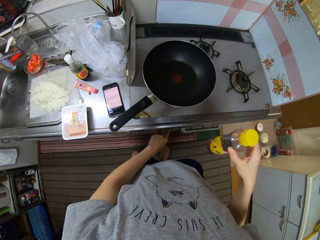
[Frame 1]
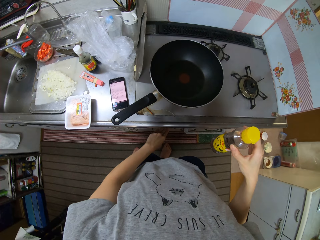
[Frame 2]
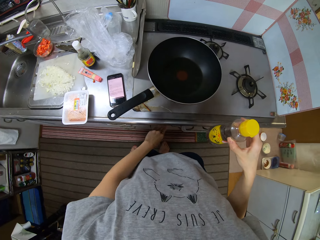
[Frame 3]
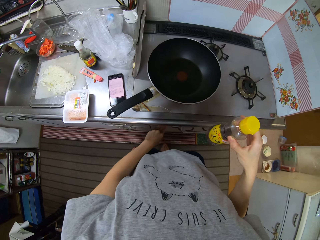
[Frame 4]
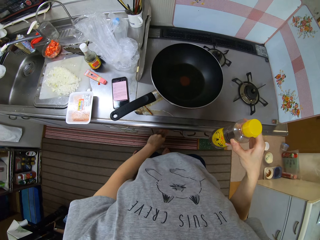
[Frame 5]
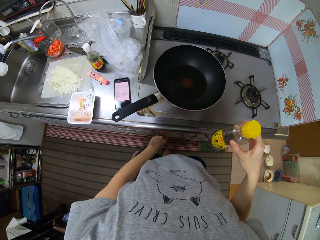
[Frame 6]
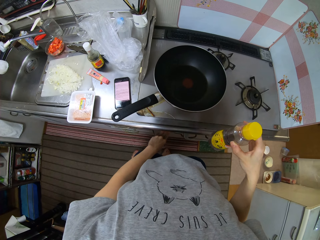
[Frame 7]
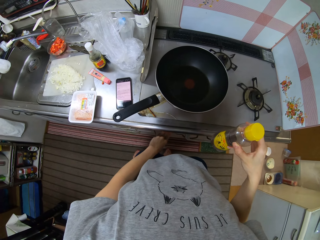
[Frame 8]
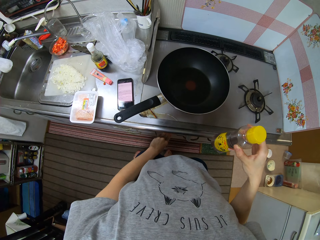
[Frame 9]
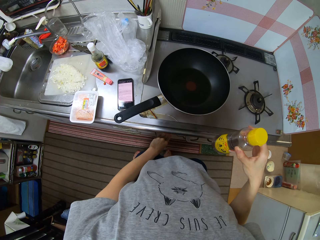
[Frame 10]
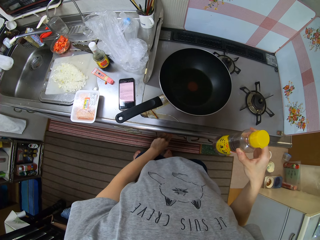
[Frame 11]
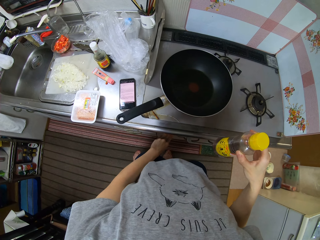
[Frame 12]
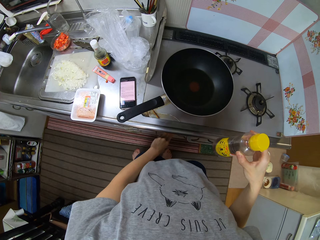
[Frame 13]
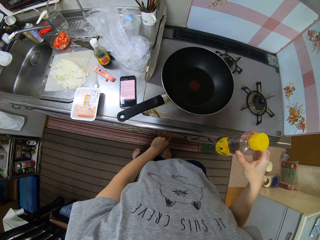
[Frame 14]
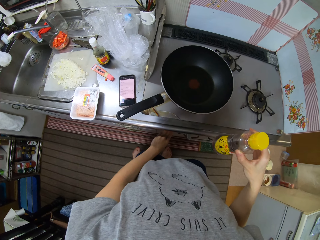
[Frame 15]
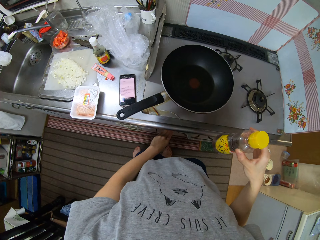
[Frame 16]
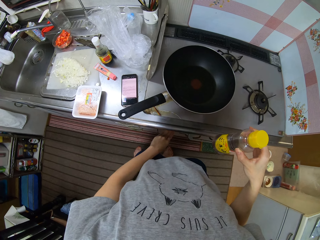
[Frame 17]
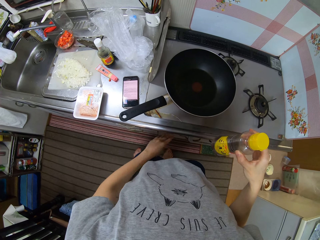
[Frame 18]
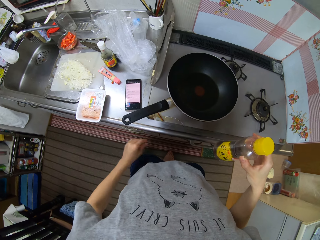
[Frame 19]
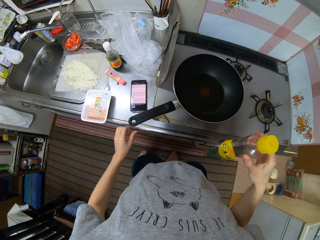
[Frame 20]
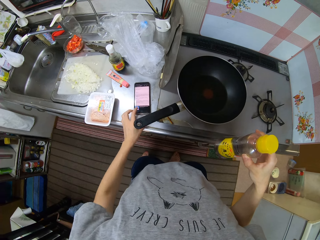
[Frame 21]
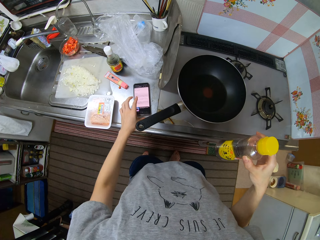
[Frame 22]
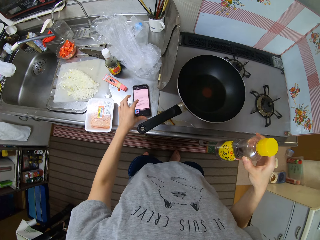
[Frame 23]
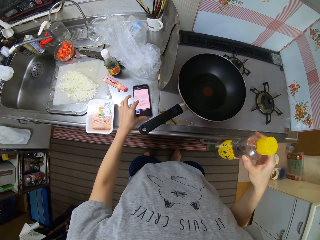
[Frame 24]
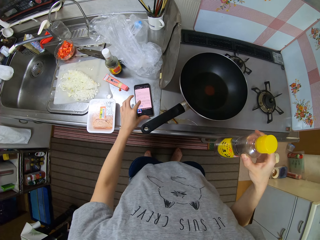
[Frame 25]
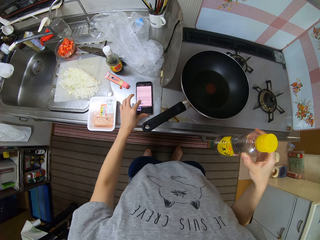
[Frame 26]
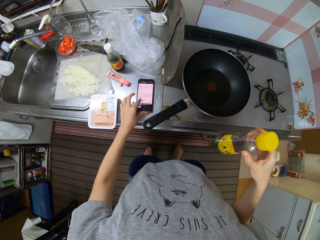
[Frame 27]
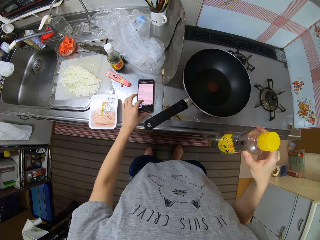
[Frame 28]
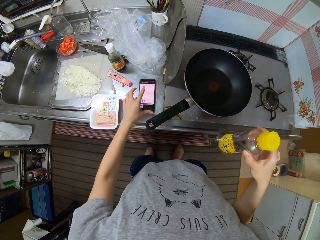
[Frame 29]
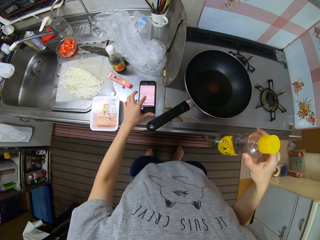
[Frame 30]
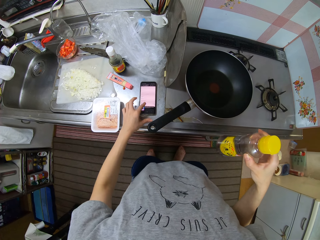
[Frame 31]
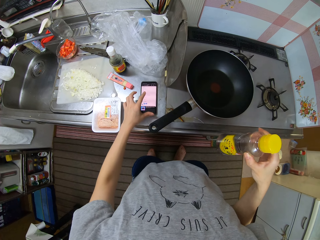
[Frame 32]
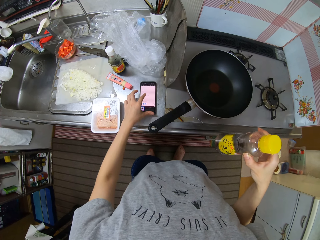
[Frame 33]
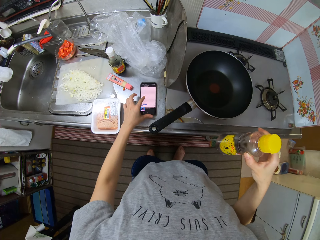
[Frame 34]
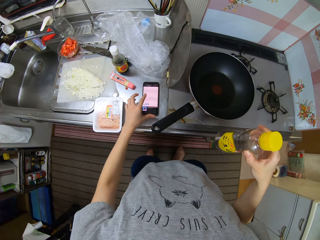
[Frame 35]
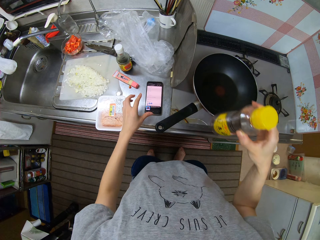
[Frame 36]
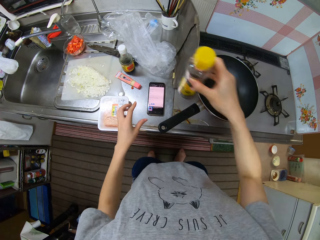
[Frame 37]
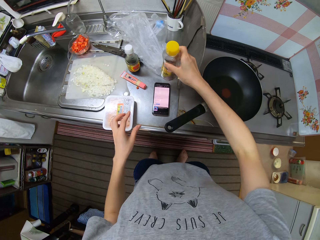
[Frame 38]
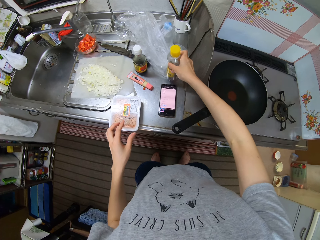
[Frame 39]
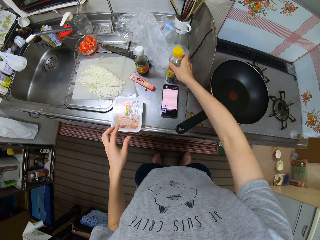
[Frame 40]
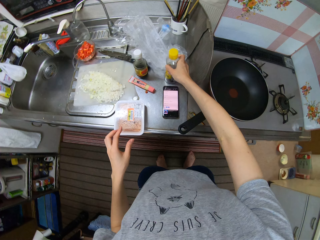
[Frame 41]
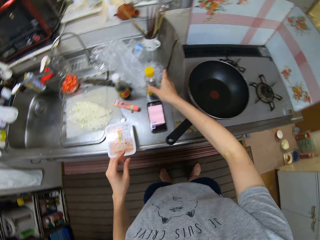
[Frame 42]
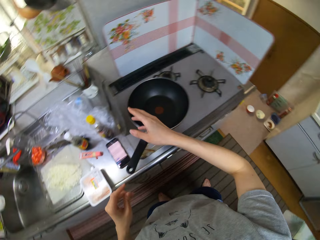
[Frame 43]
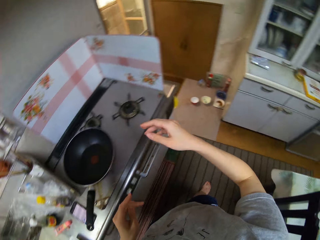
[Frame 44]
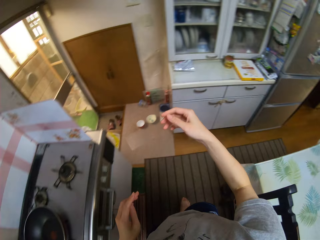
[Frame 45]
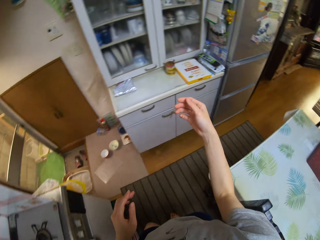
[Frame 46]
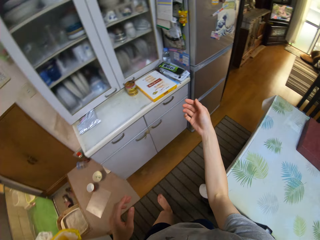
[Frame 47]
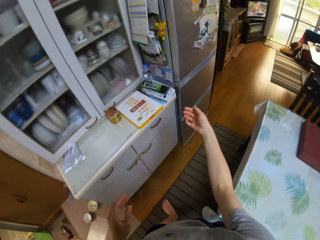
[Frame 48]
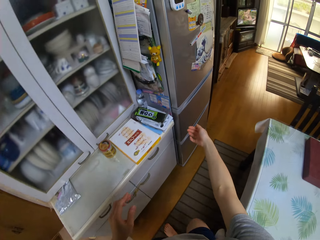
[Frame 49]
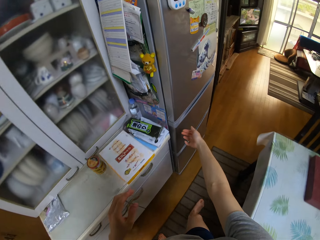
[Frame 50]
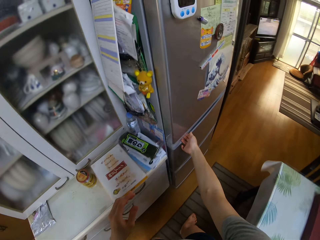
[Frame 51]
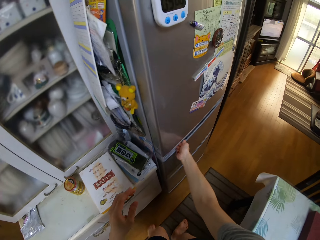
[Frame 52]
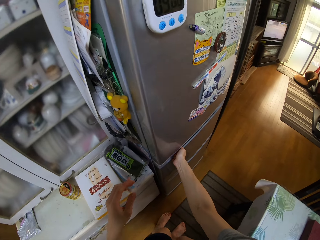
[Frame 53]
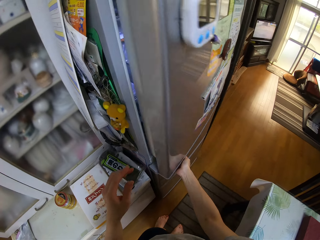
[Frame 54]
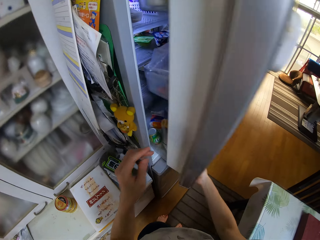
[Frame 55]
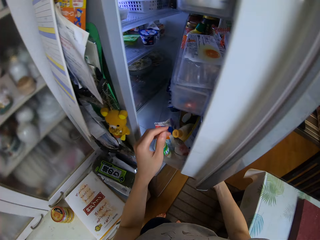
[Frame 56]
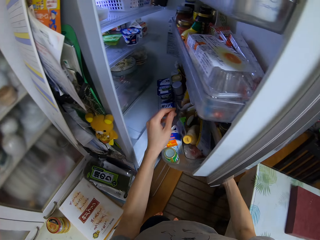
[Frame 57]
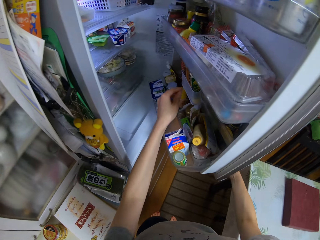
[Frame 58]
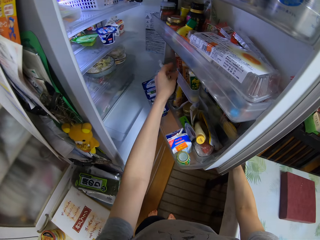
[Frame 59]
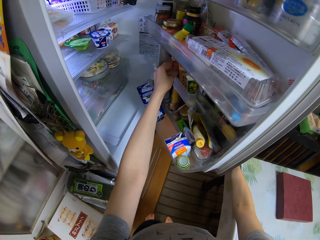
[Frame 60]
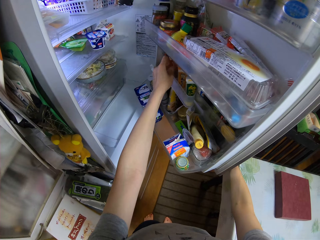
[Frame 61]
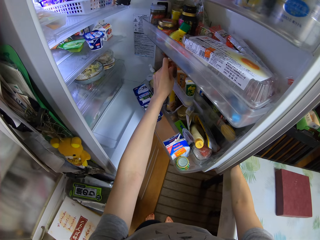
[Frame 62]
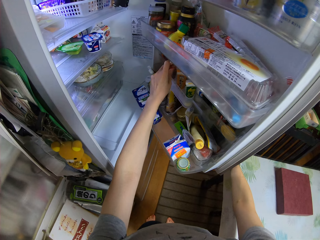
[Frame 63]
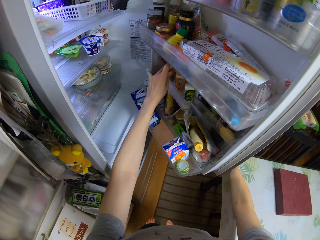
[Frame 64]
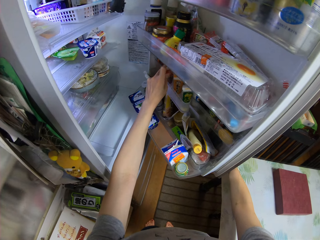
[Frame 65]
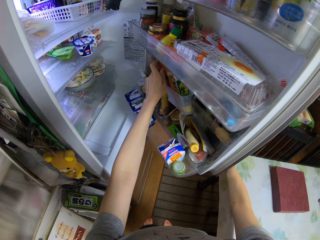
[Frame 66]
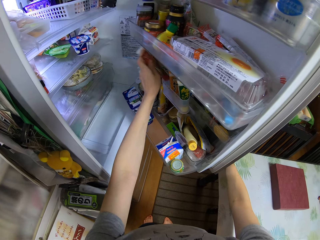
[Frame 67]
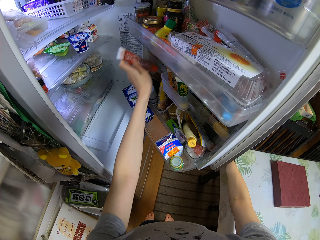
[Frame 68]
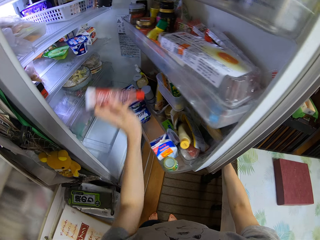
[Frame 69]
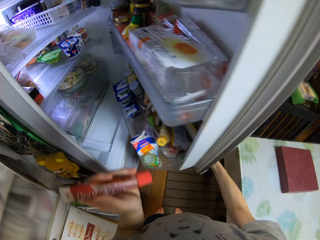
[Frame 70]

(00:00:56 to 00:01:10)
The camera wearer turns on the cooker. They scroll the phone. They press the phone. They drop the bottle on the counter. They walk around. They open the fridge. They take tomato paste.

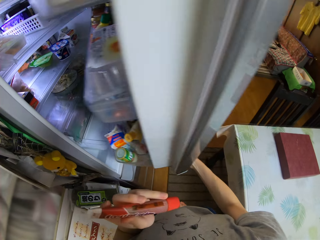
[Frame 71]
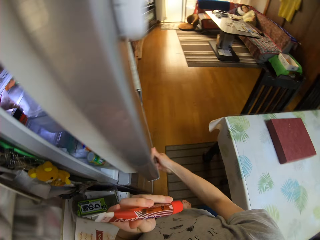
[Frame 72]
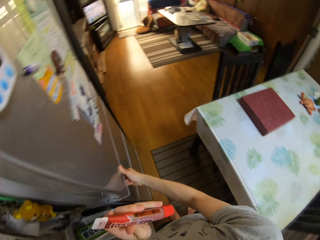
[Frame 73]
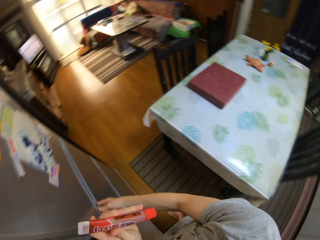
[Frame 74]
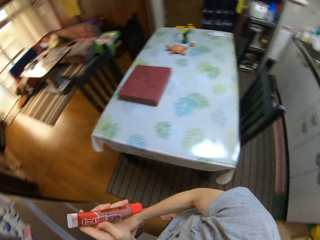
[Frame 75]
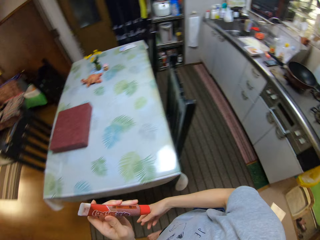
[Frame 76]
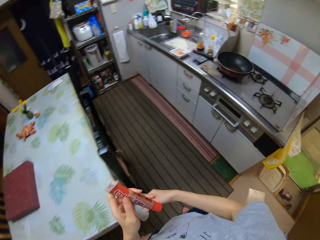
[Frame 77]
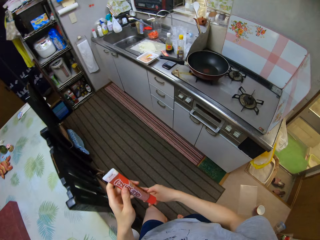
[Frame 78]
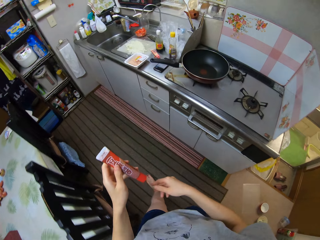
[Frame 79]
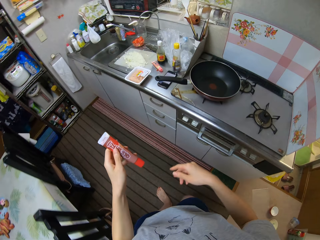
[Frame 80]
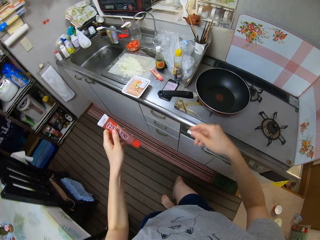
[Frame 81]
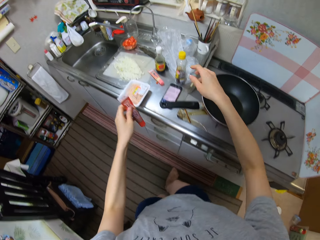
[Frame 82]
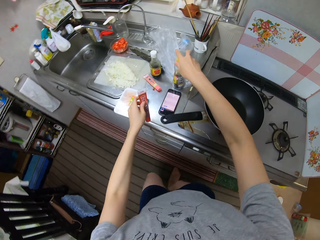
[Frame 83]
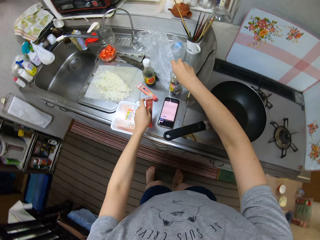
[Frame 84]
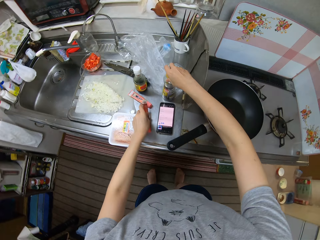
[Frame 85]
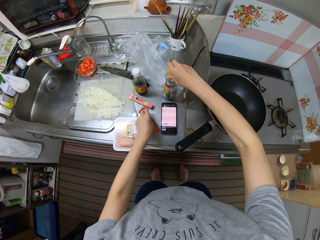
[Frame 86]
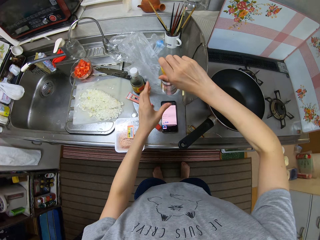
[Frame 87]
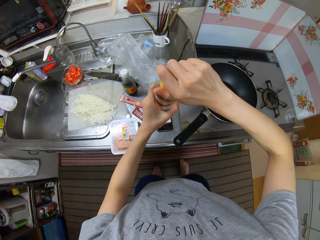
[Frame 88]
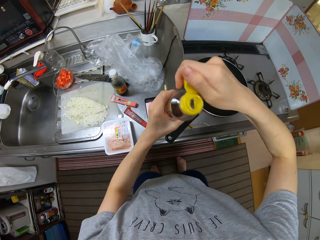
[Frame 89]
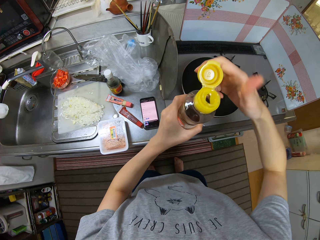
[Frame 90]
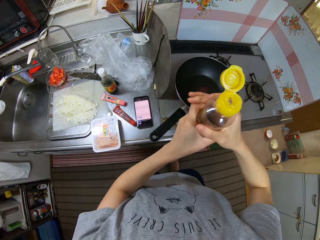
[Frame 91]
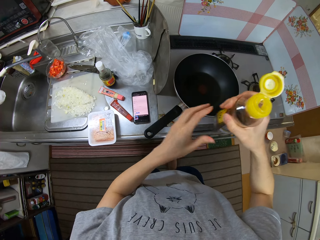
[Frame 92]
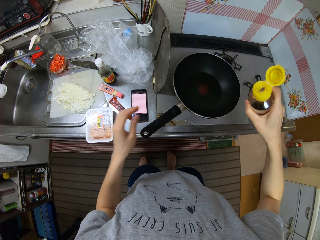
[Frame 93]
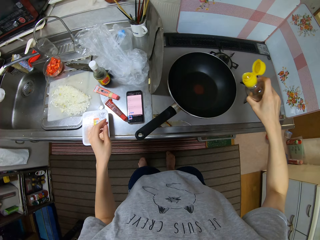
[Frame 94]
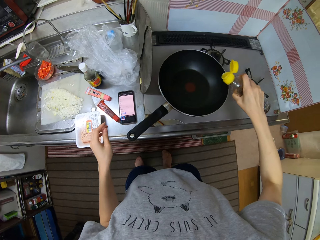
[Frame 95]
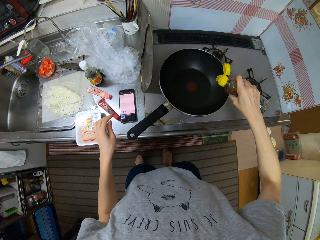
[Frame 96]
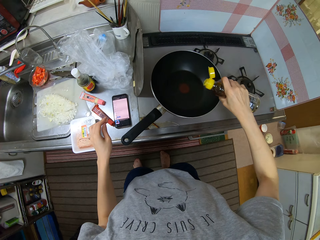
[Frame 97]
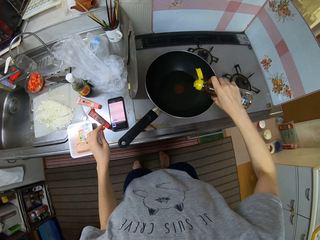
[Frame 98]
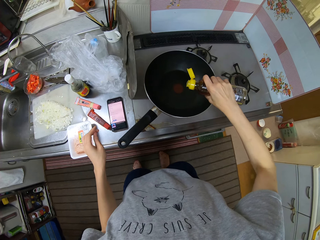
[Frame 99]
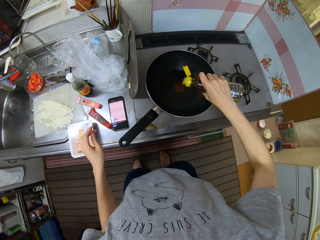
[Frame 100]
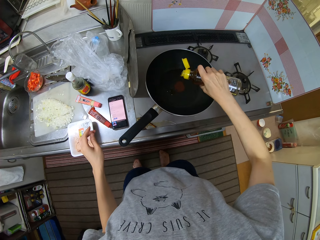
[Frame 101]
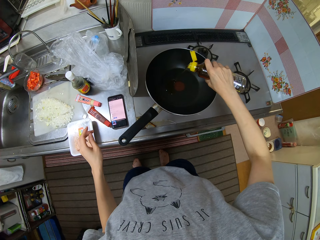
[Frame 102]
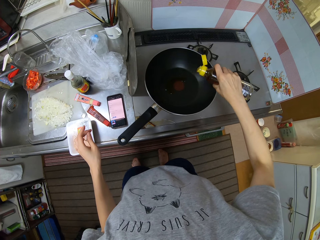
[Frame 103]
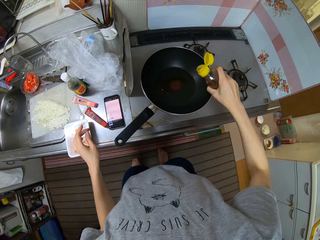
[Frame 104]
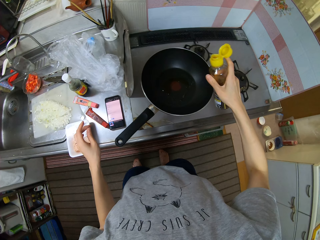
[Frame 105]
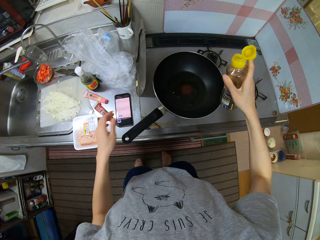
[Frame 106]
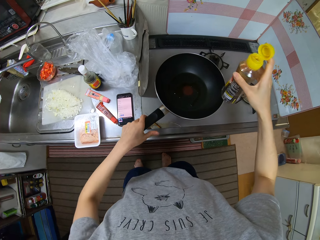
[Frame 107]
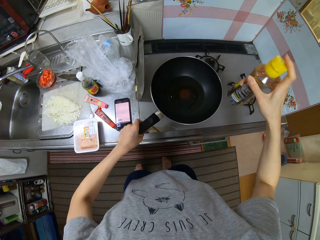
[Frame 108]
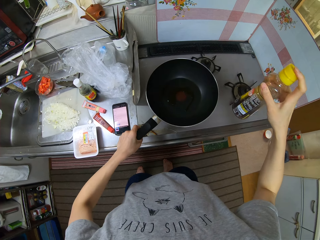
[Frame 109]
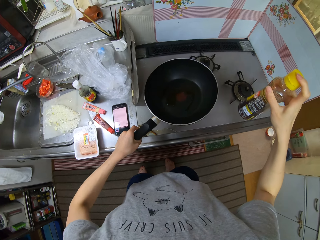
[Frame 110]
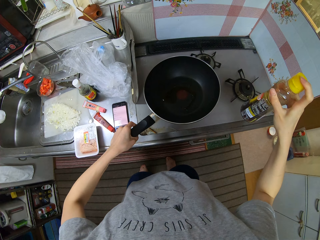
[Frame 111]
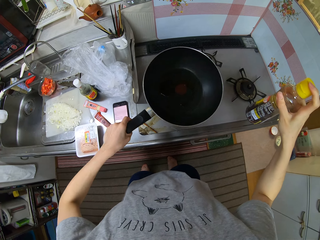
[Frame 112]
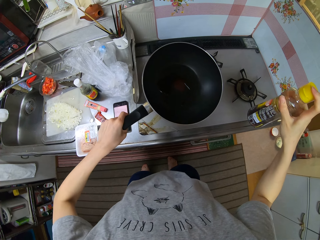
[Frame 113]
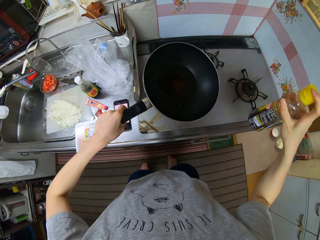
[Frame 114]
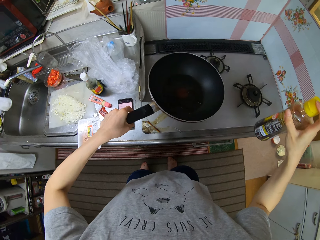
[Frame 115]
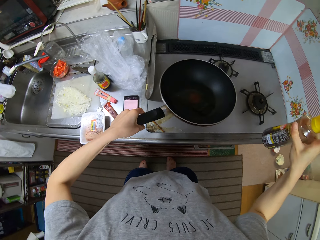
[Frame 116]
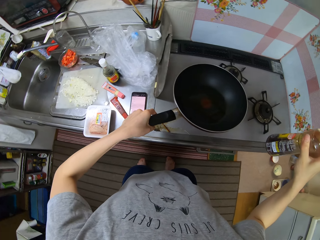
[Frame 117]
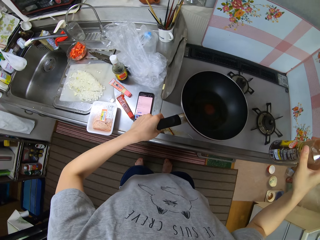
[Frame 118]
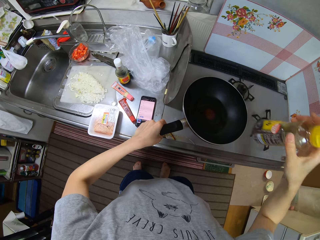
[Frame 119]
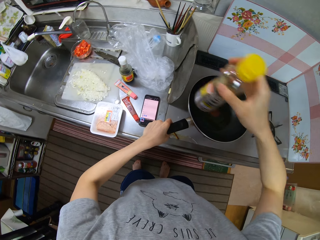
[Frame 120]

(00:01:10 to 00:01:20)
The camera wearer closes the fridge. They walk around. They drop the tube on the counter. They pick the bottle from the table. They open the bottle. They pour liquid from the bottle into the pan. They turn the pan around. They lift the pan.
